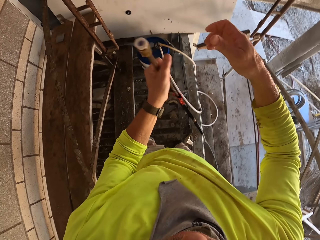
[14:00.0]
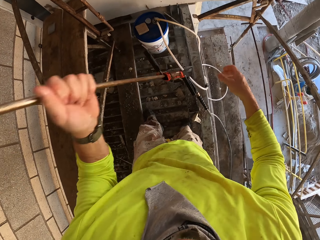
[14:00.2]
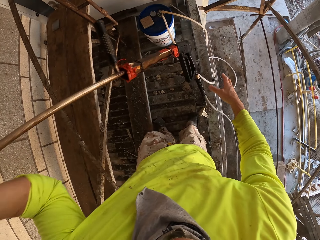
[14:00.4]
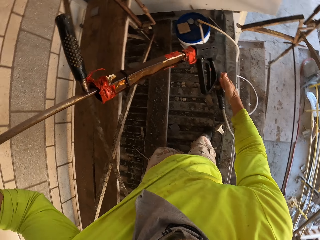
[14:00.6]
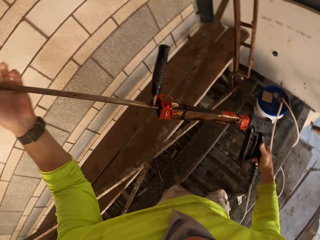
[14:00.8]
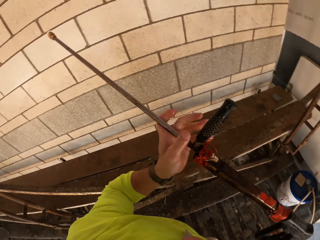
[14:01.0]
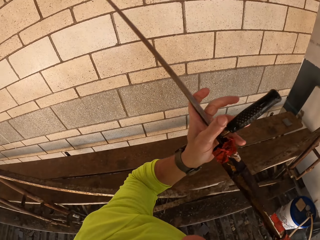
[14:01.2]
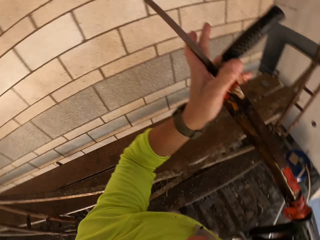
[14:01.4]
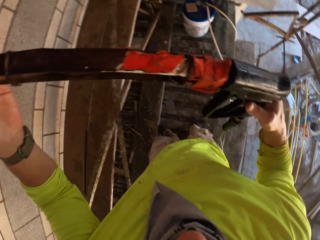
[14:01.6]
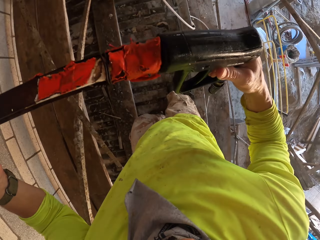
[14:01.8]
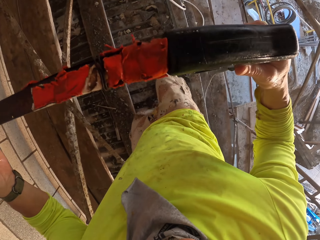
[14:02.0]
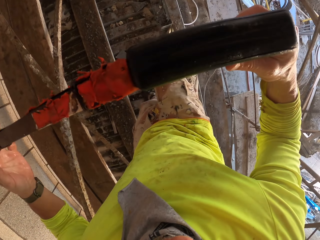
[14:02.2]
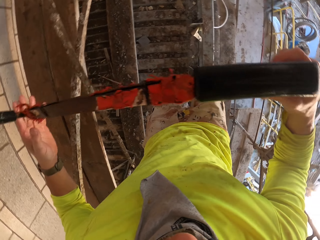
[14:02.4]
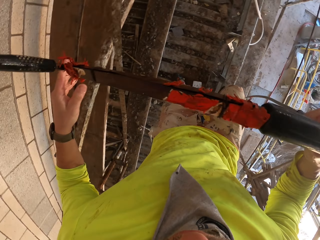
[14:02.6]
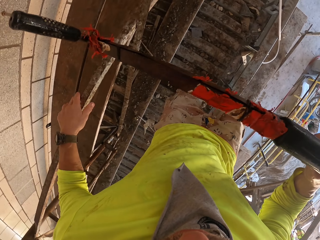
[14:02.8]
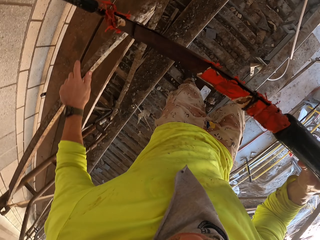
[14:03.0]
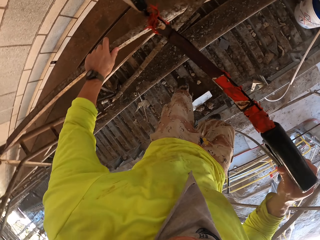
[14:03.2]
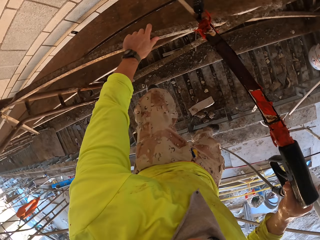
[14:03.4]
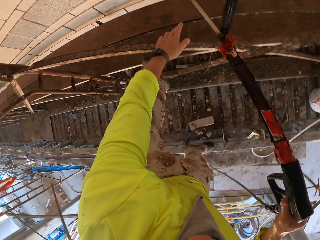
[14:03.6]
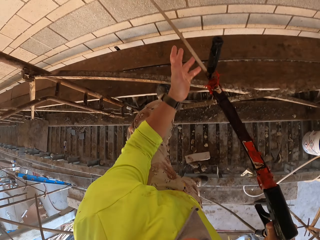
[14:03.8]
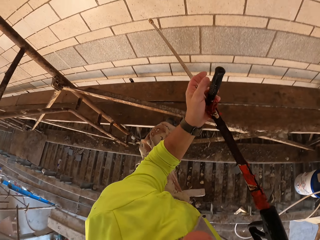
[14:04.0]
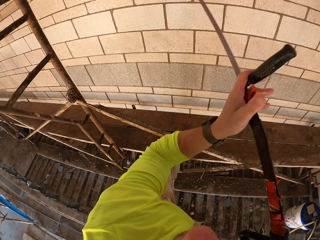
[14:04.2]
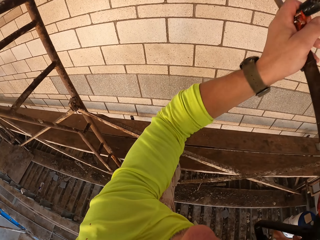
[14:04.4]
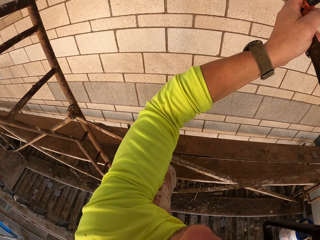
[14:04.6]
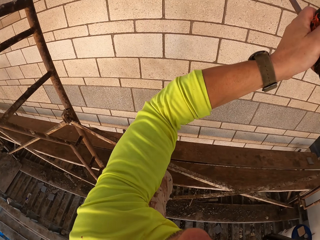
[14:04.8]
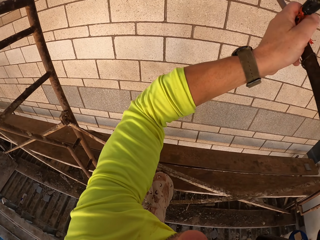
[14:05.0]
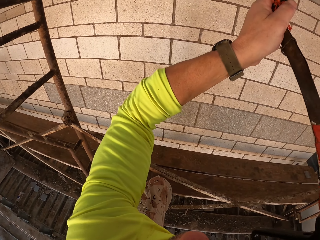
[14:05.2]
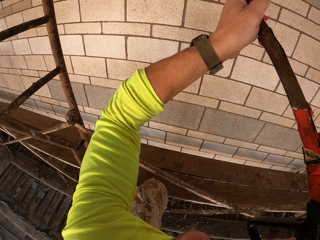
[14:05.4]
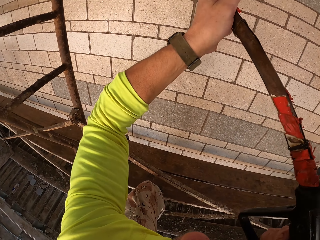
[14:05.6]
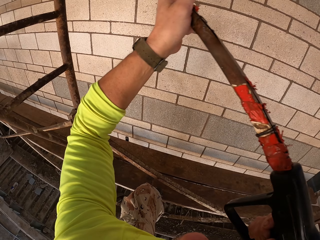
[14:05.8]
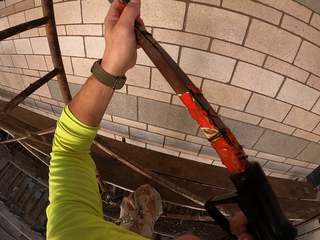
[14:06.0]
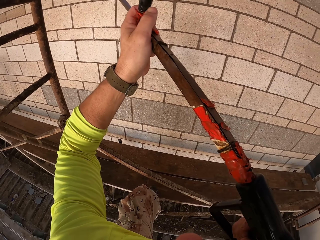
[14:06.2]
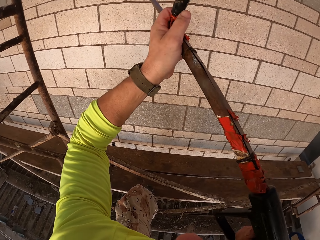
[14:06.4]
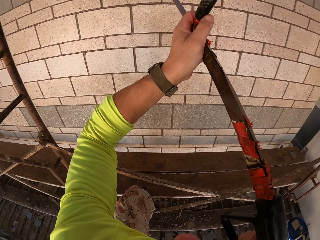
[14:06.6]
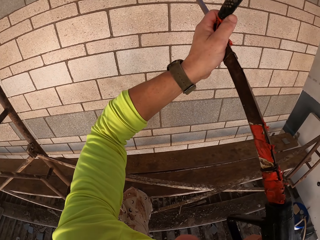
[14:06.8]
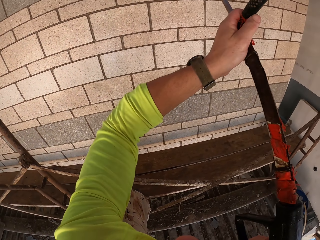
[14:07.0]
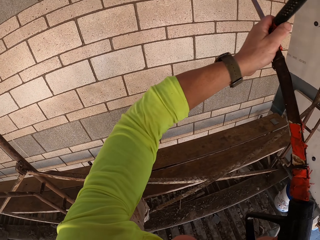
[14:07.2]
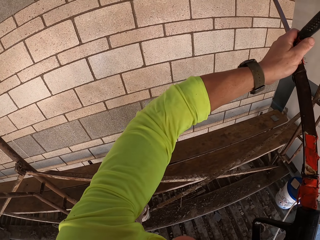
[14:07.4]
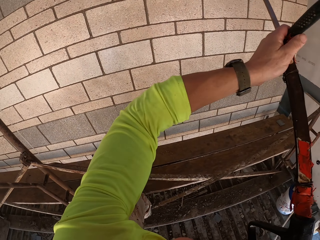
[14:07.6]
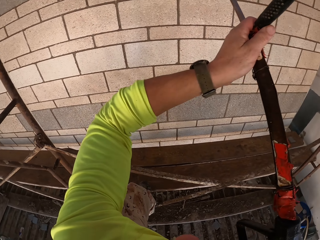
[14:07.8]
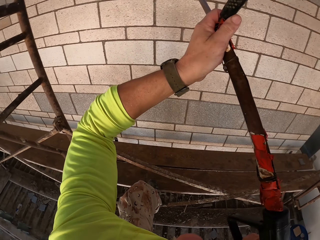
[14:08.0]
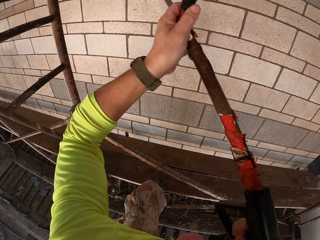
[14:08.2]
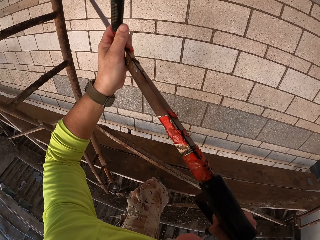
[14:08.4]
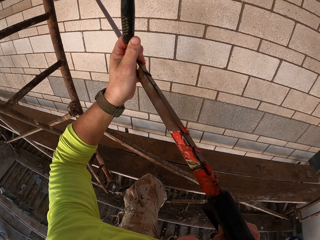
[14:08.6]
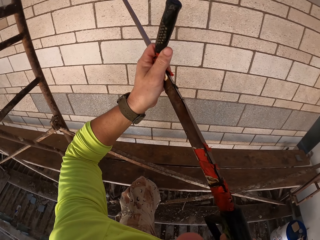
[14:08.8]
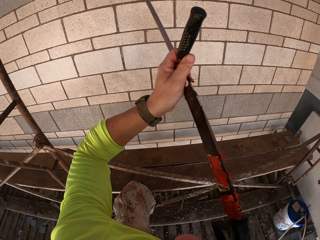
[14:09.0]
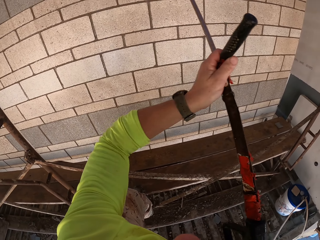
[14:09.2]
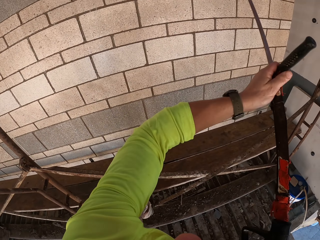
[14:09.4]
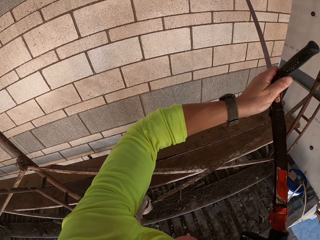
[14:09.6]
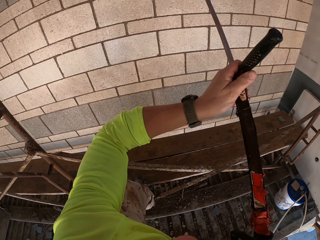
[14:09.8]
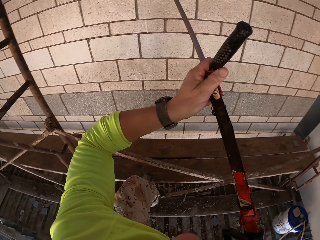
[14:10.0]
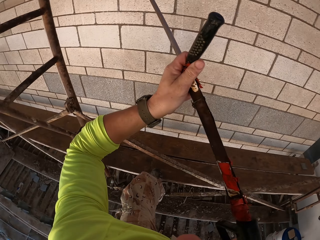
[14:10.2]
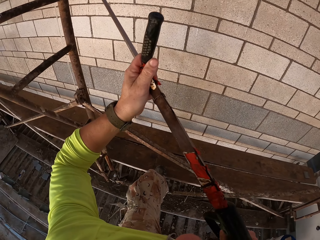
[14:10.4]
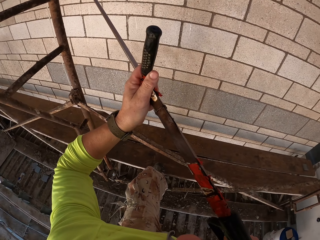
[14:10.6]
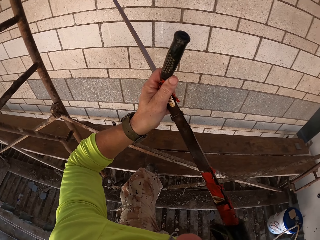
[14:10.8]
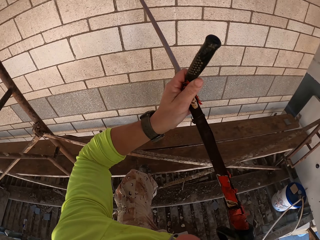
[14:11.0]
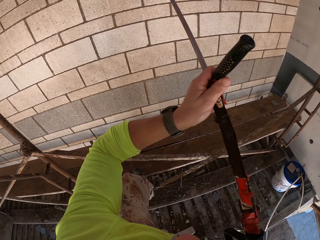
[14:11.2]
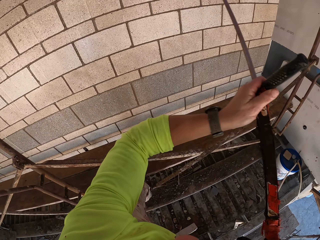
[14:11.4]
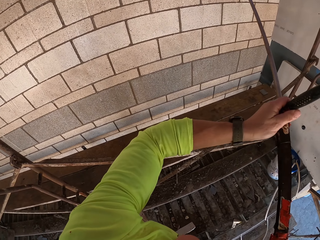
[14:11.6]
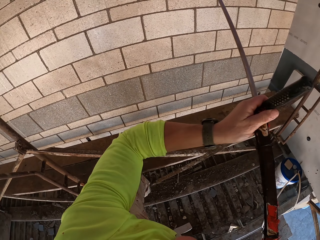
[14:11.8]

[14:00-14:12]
The camera wearer lifts the high pressure water gun. They turn to the side. They hold a Loctite PL. They turn to the side. They spray a wall with the Loctite PL. They move the high pressure water gun.

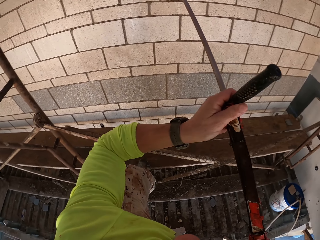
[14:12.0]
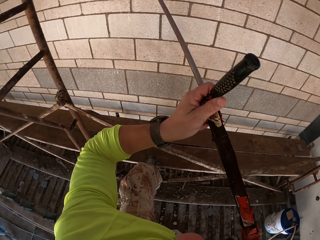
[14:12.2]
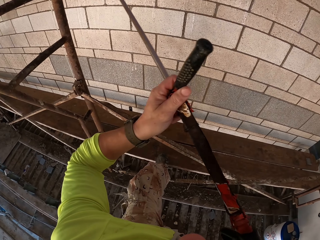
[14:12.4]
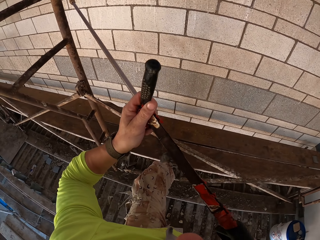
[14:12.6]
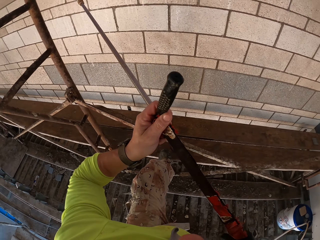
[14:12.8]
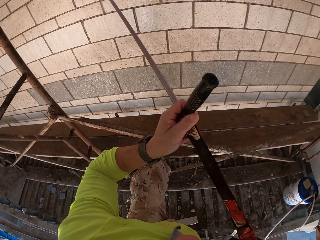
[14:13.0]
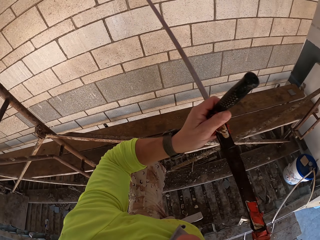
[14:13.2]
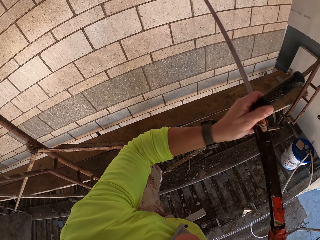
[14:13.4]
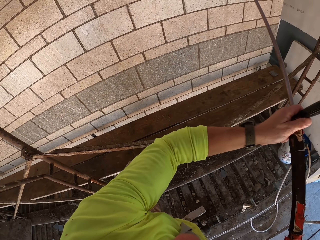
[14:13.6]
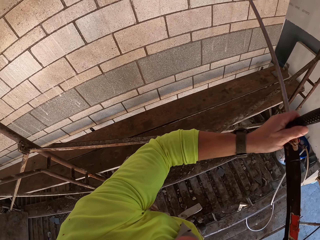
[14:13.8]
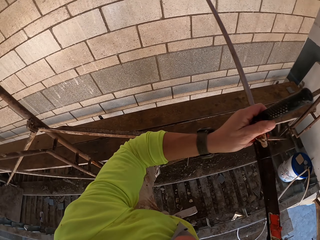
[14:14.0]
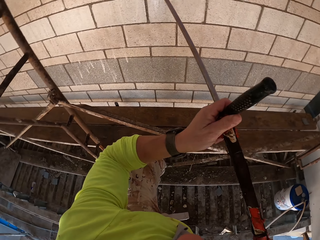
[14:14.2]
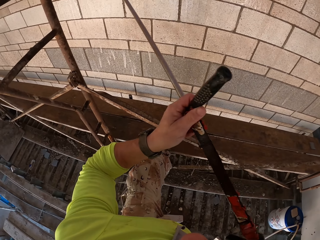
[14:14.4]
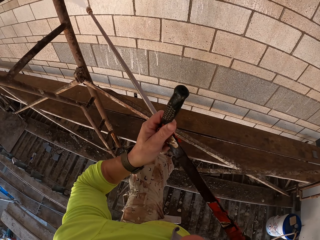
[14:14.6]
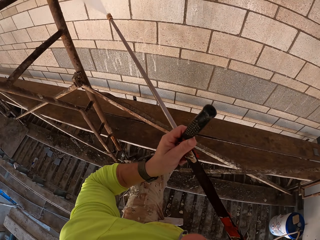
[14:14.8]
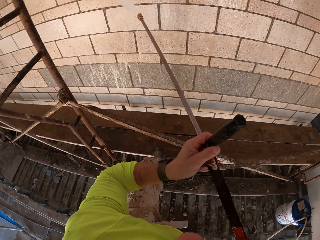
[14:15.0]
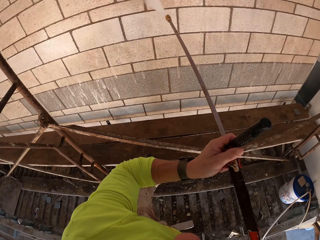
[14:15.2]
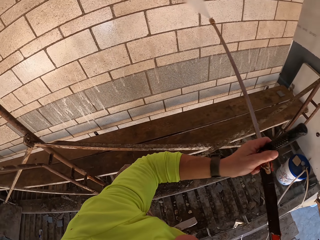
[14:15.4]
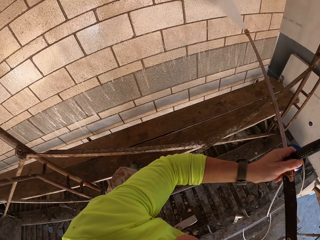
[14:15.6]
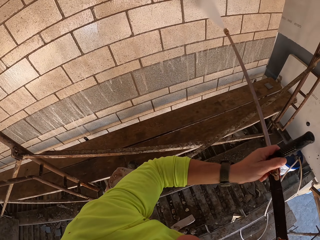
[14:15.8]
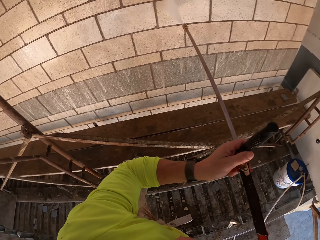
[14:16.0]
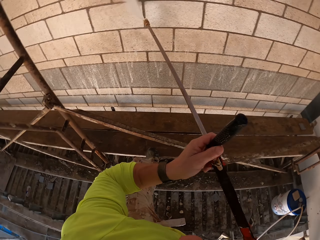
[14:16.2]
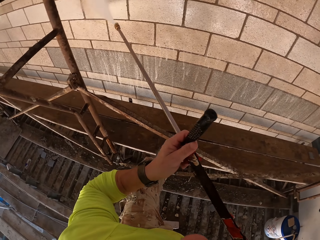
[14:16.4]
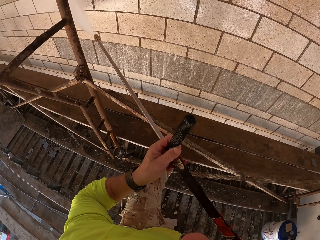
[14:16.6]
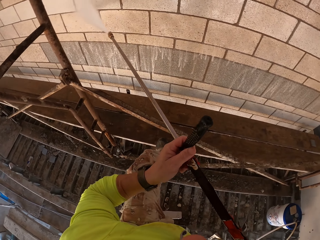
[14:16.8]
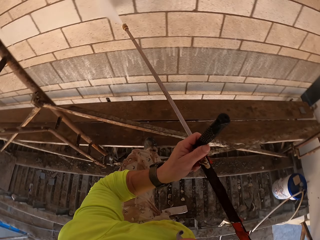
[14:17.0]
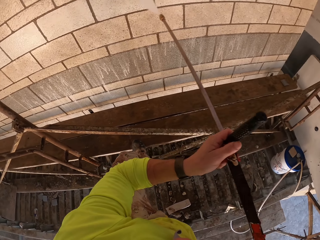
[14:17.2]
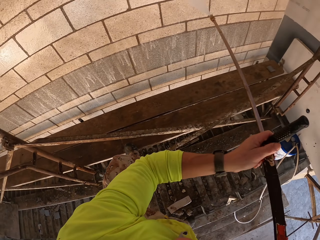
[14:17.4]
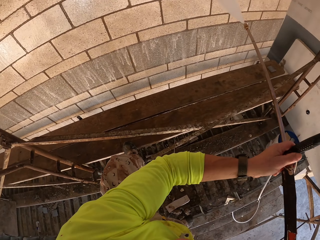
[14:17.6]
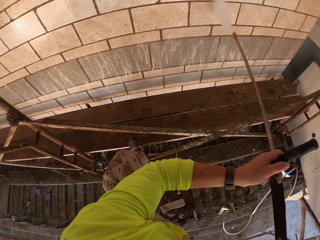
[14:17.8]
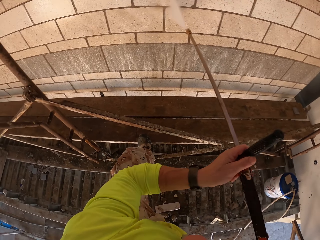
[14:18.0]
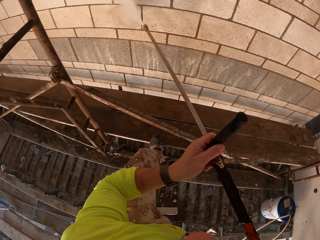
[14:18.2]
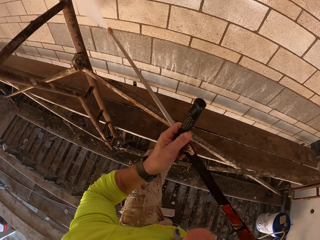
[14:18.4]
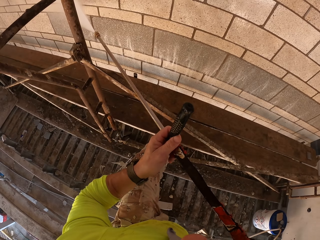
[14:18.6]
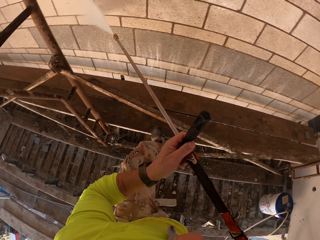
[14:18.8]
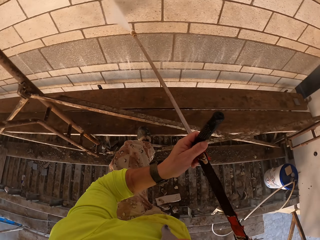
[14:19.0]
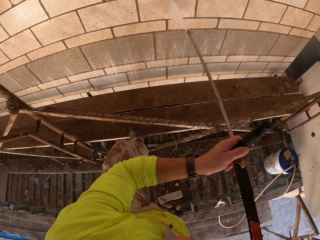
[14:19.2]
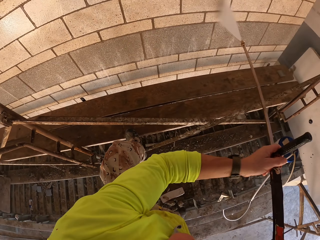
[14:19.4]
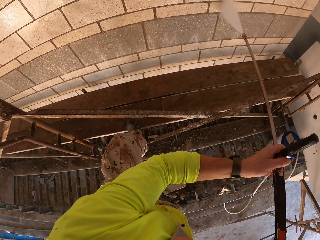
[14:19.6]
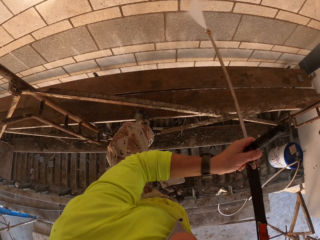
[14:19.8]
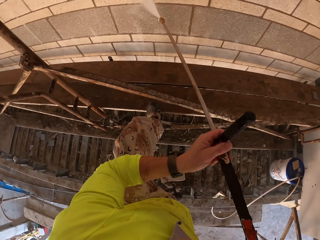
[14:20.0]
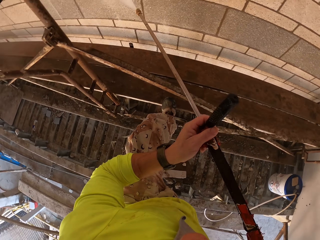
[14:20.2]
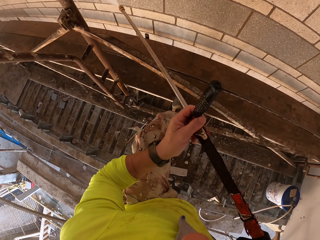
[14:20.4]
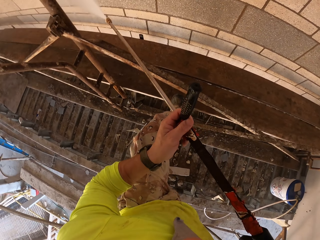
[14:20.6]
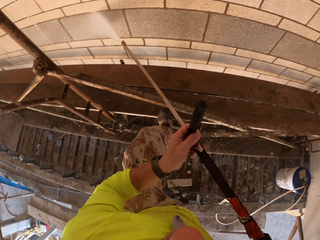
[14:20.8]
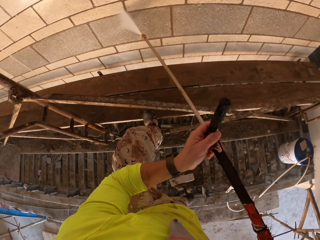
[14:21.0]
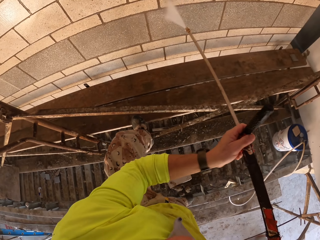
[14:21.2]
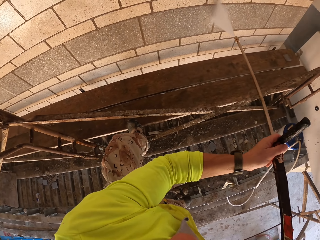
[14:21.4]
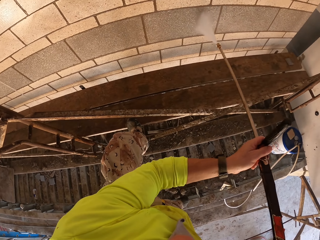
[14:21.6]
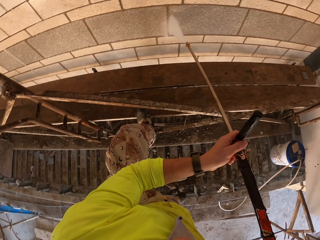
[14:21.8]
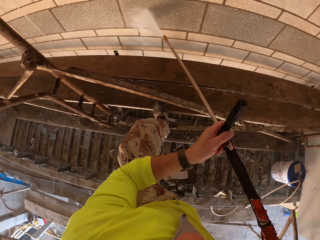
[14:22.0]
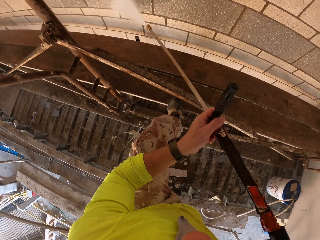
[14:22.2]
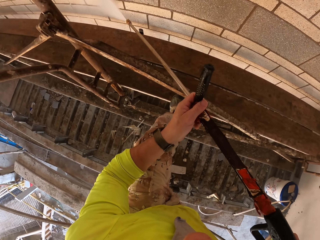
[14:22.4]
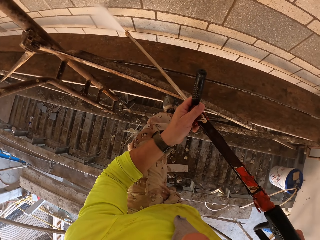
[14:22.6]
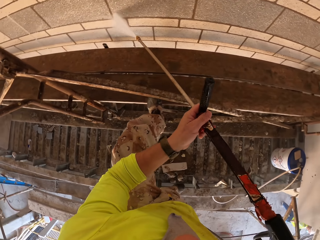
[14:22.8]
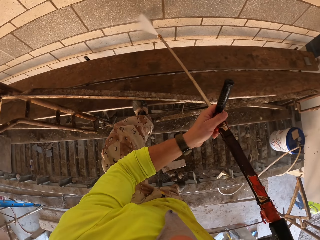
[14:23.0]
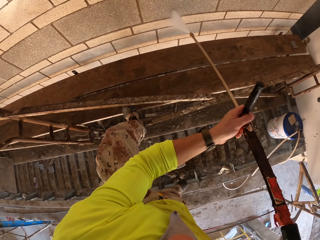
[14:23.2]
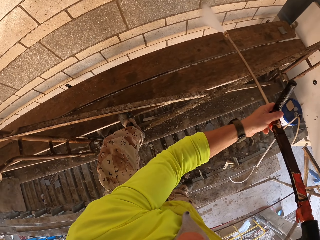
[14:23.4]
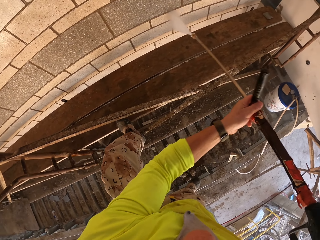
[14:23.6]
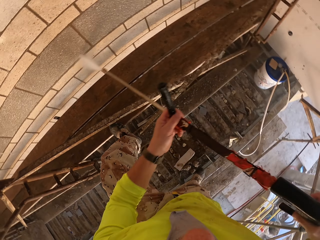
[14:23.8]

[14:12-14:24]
The camera wearer pours water on the wall.
